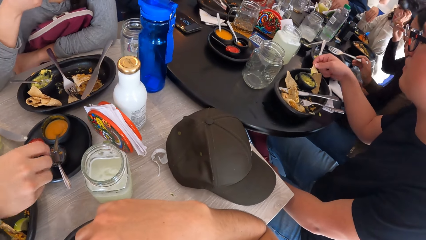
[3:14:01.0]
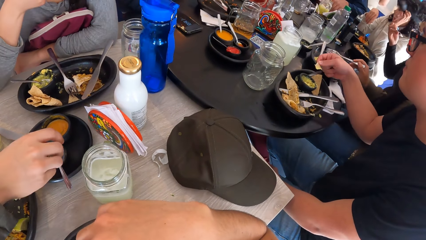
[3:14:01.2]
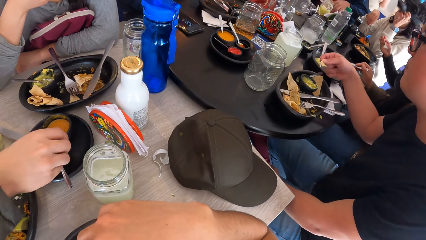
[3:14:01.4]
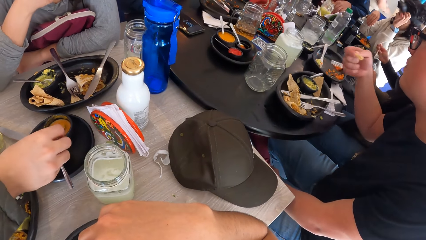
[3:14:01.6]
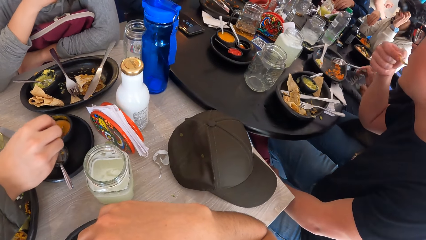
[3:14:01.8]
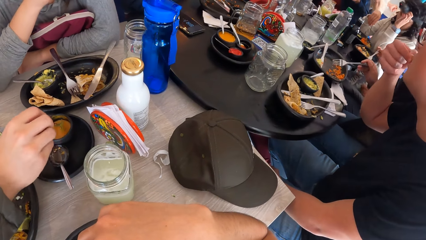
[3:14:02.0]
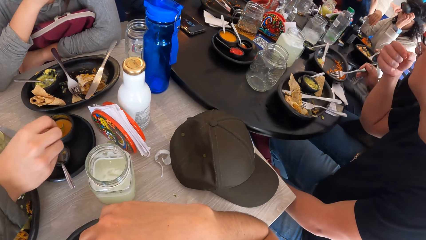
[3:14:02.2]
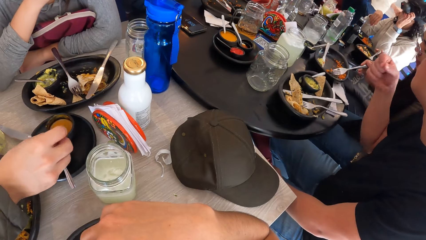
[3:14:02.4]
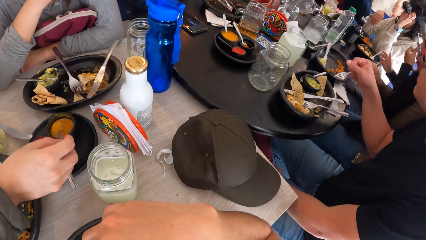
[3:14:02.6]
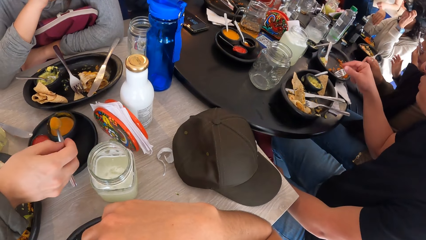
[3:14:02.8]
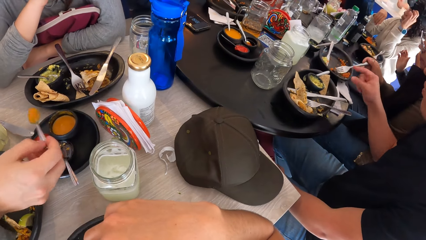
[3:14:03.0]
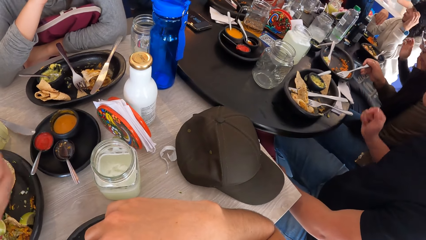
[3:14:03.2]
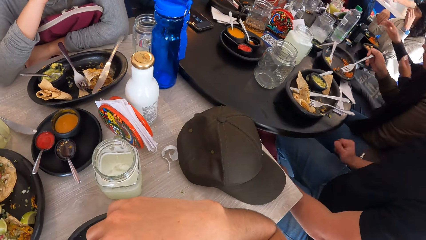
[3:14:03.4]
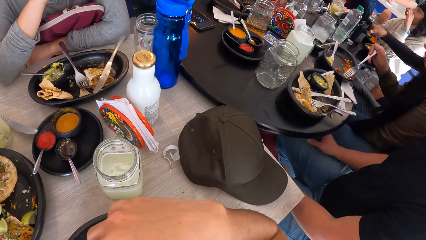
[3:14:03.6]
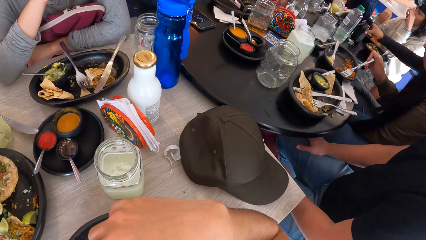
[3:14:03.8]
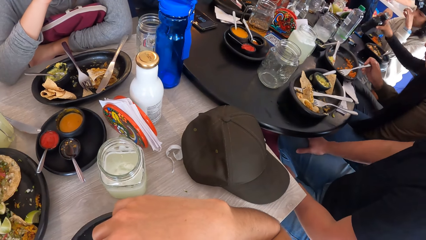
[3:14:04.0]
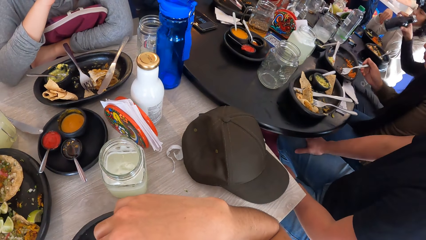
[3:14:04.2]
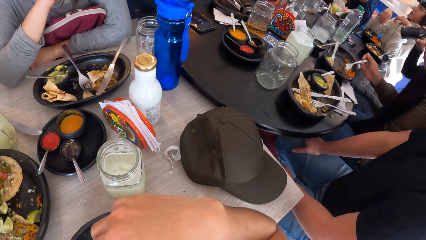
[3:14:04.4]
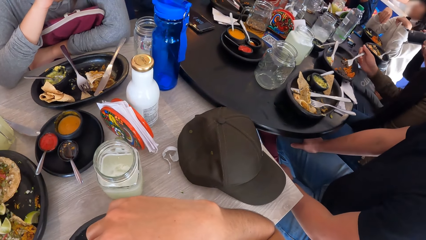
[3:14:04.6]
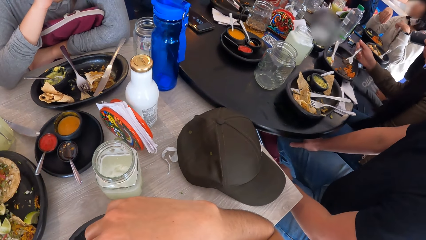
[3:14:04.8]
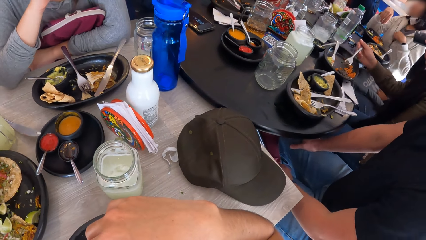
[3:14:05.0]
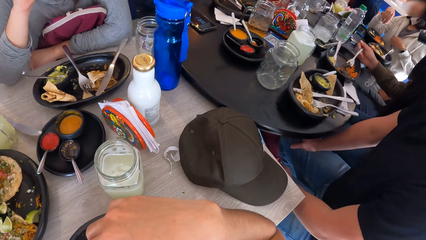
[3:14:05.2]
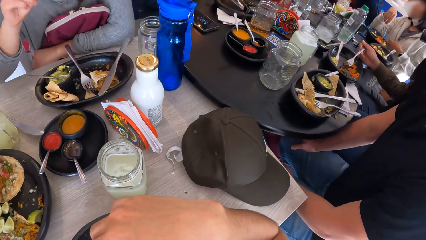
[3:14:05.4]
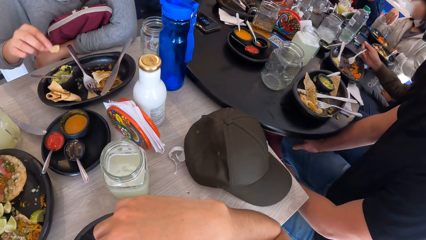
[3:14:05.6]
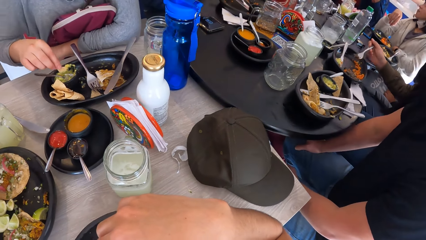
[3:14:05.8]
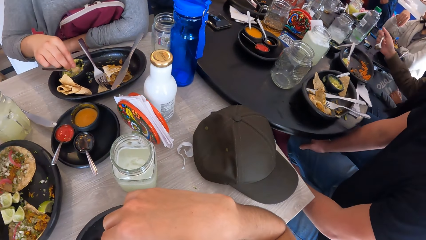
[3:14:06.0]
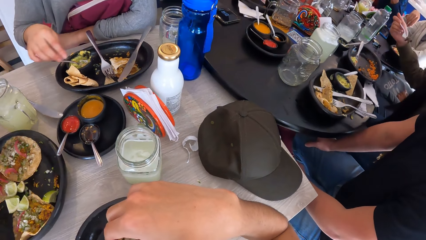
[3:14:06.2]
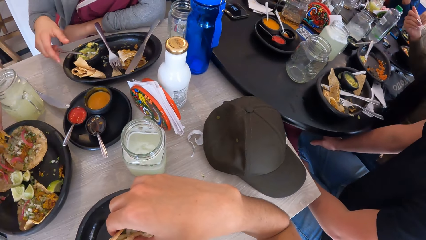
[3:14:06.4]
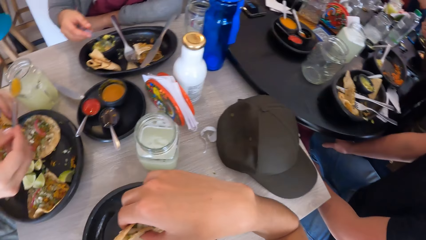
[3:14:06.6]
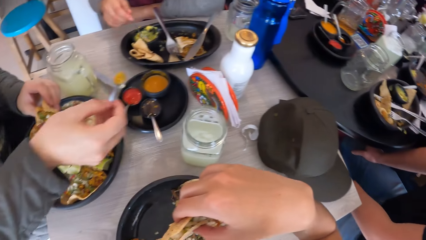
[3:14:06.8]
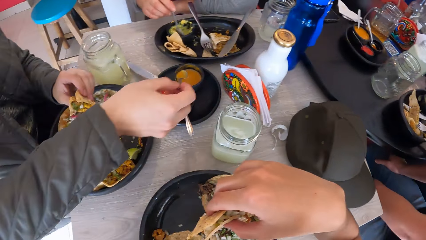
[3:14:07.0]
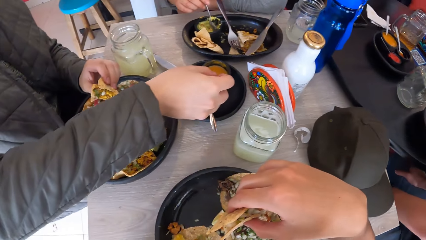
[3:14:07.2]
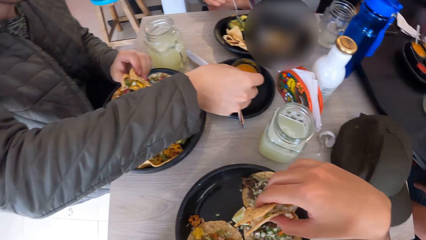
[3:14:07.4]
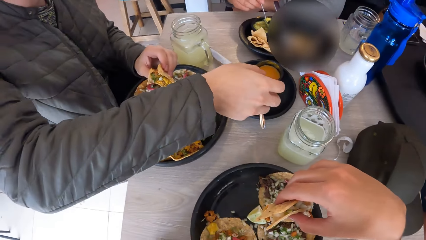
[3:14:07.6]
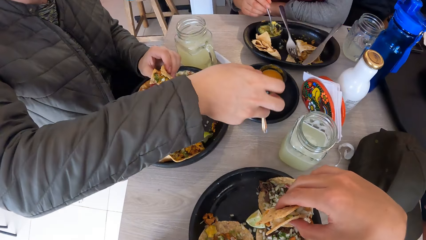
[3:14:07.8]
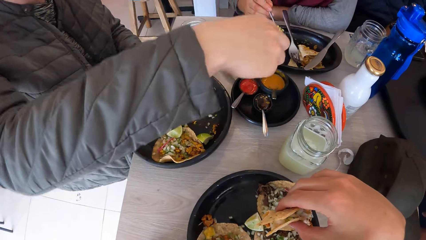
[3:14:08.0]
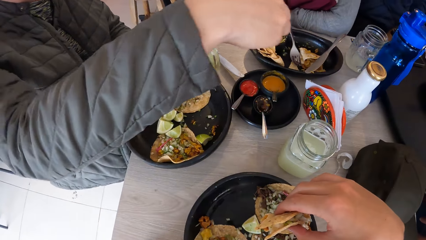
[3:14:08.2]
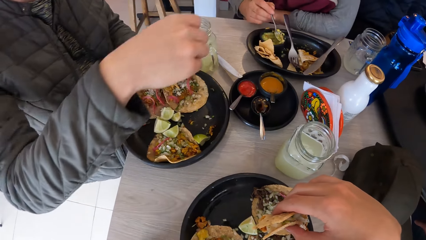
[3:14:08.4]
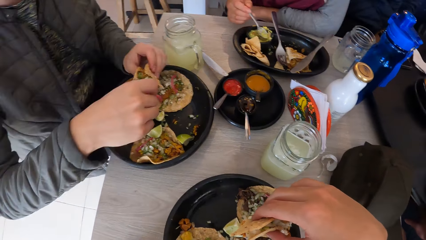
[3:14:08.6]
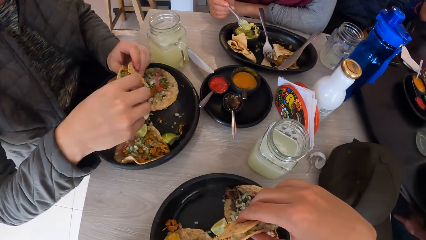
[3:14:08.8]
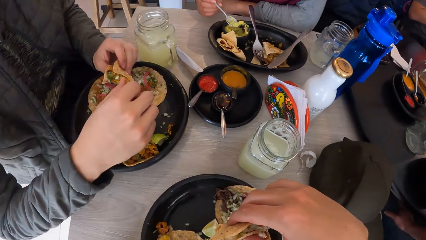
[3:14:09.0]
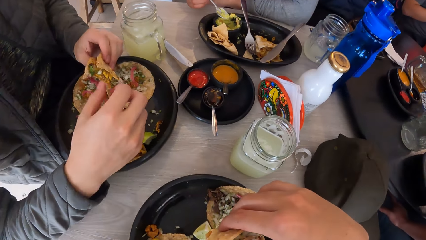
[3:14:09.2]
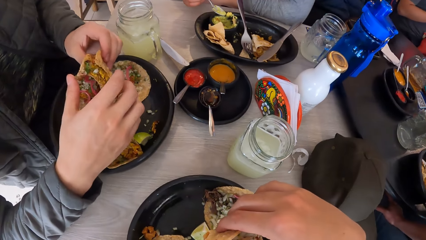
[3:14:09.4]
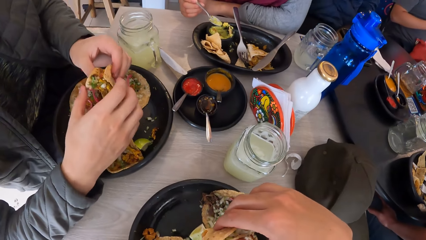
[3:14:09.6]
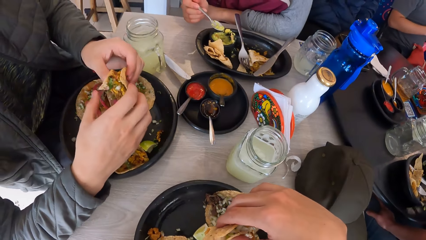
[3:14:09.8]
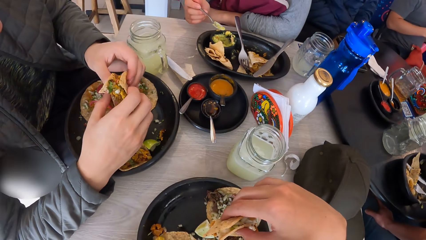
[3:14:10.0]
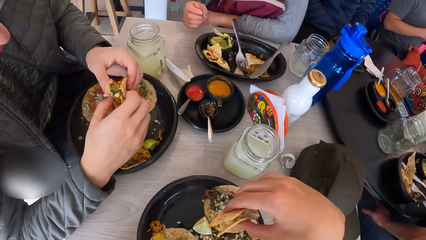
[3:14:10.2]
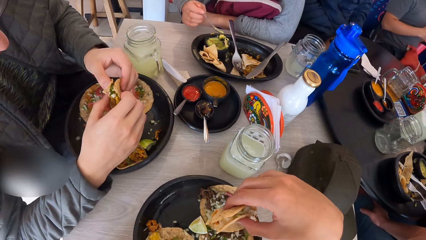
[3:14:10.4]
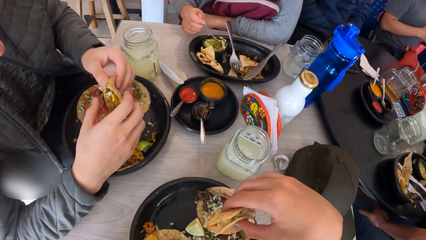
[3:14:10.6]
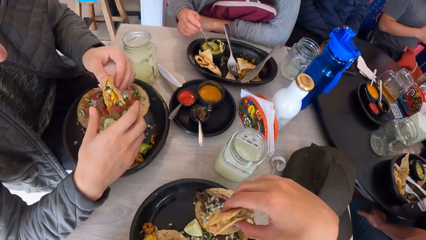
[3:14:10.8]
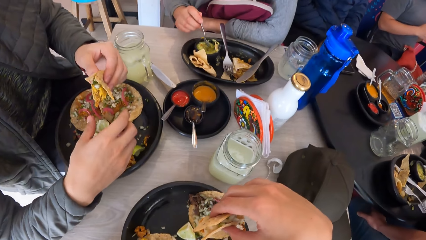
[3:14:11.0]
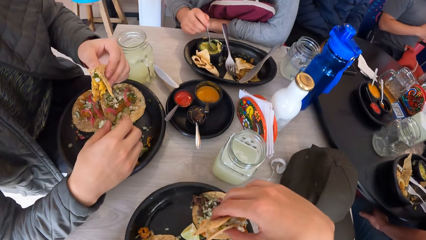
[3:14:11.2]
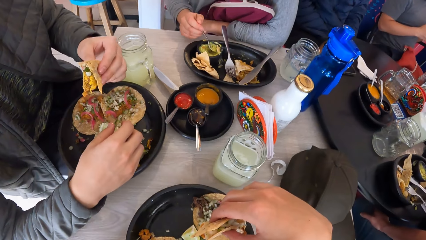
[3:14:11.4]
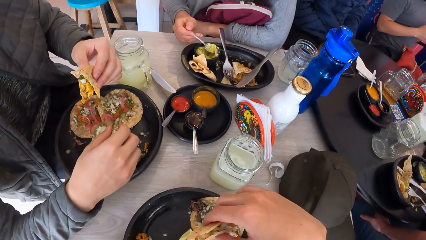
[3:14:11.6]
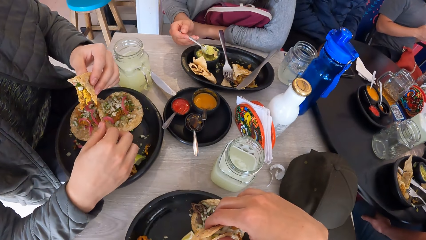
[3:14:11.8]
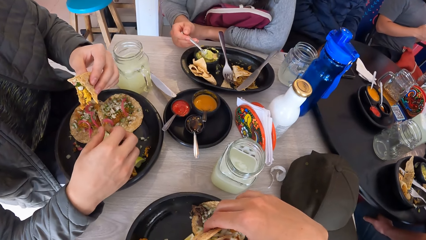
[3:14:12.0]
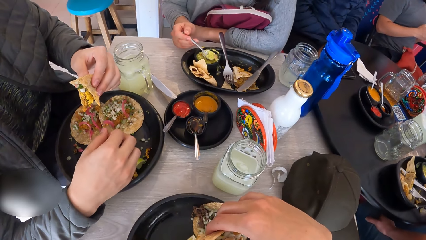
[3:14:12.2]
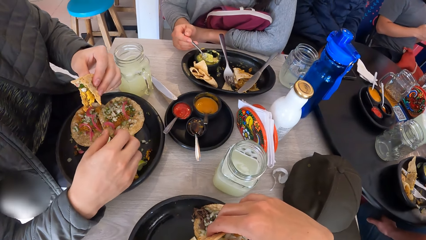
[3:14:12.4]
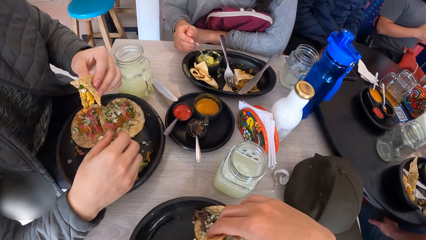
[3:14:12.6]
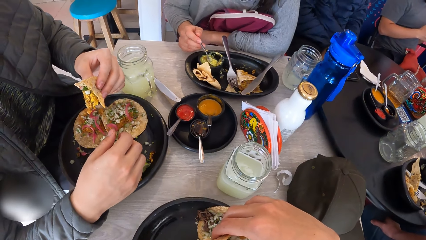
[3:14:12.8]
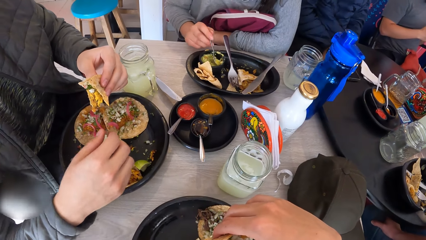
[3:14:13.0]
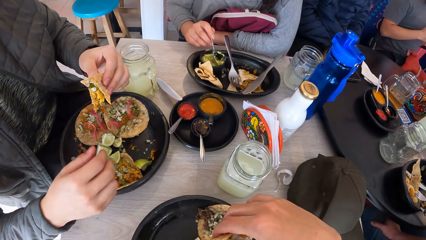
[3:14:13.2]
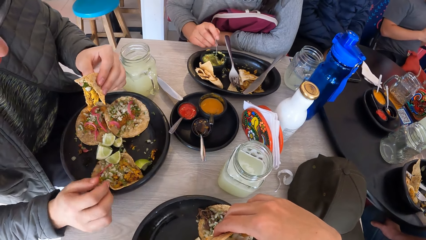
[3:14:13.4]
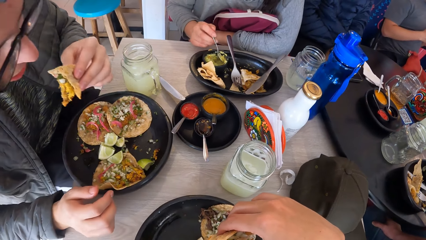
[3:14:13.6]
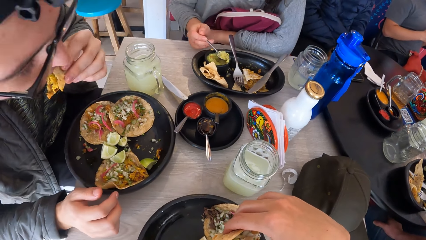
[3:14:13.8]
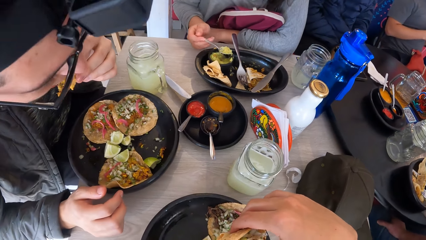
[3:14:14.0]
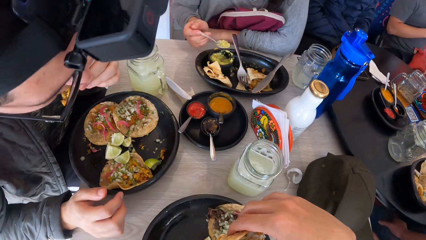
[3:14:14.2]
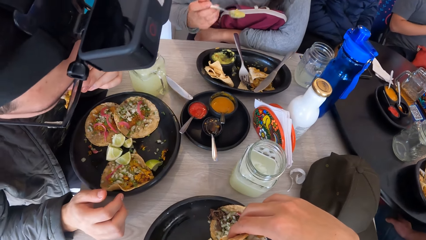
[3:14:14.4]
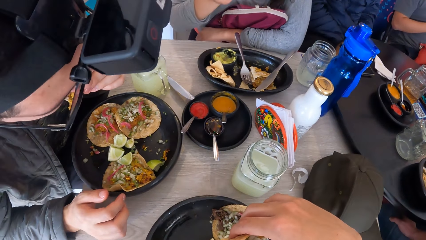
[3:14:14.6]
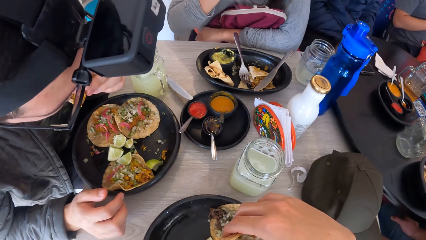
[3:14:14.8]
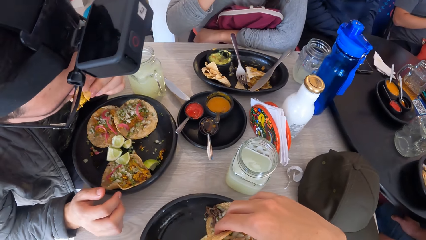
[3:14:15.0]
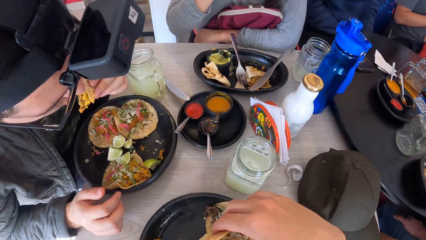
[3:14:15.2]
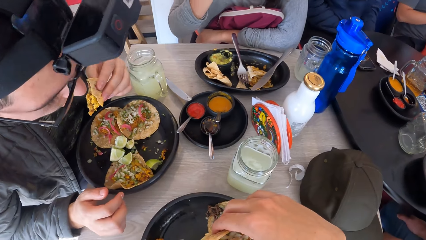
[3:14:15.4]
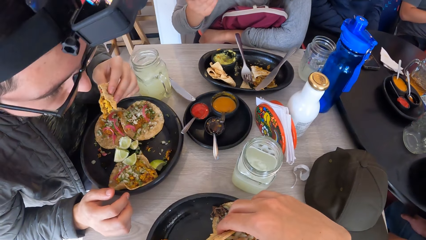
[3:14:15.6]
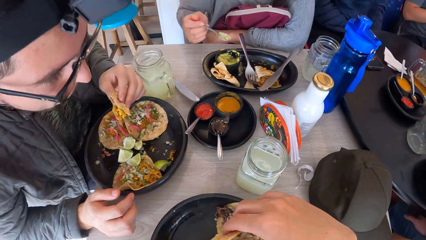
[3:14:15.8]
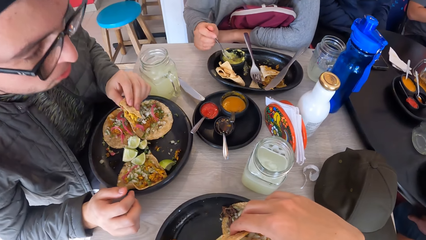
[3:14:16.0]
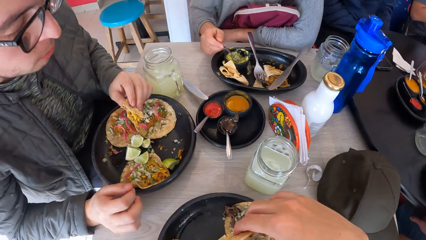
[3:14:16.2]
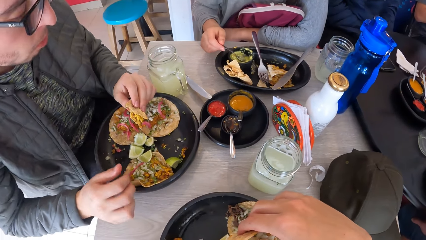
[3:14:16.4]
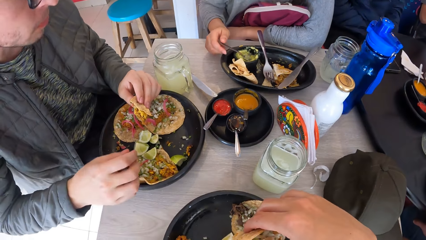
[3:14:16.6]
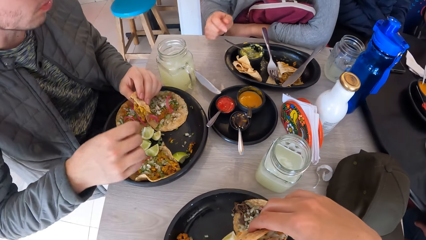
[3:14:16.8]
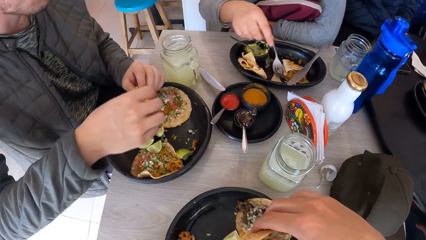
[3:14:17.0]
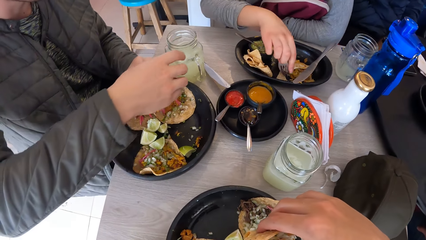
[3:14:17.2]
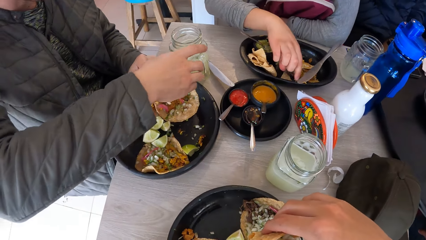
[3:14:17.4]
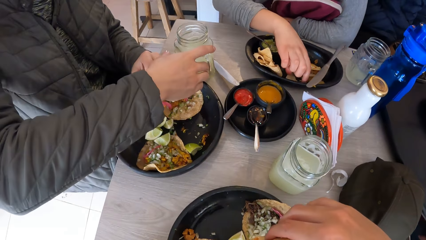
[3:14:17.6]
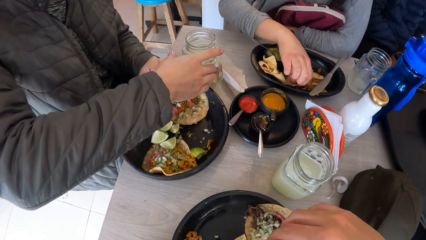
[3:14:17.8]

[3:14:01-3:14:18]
The man takes sauce from a bowl with a spoon in his right hand. The woman drops the chip into the sauce bowl with her right hand. The woman picks up a spoon from the bowl with her right hand. The woman takes sauce from the bowl with the spoon in her right hand. The man puts the spoon into the bowl with his right hand. The man holds the taco with his right hand. The man puts the taco into his mouth with his left hand. The woman puts the spoon into the bowl with her right hand. The woman picks up a chip from the plate with her right hand.
